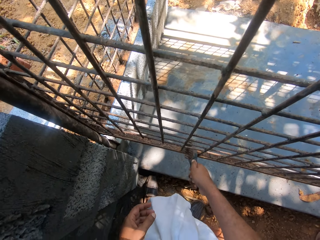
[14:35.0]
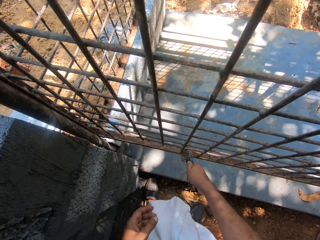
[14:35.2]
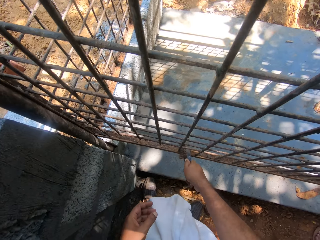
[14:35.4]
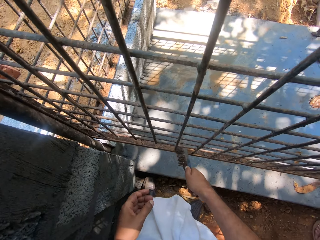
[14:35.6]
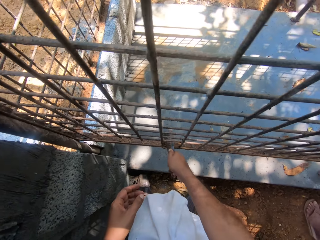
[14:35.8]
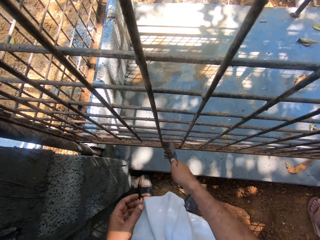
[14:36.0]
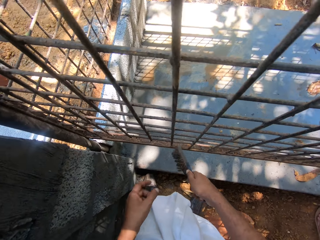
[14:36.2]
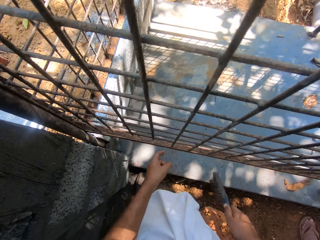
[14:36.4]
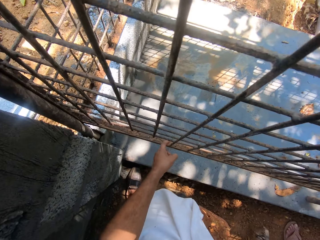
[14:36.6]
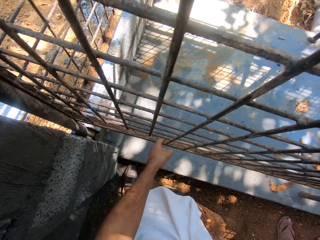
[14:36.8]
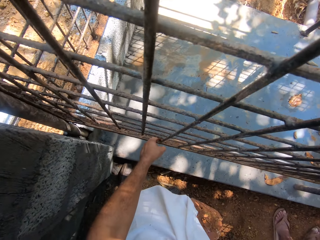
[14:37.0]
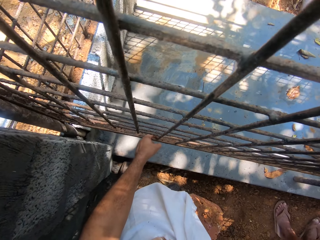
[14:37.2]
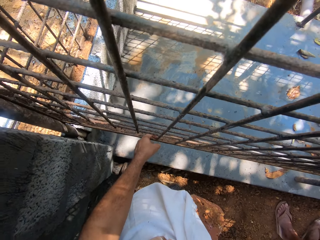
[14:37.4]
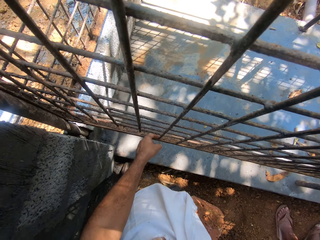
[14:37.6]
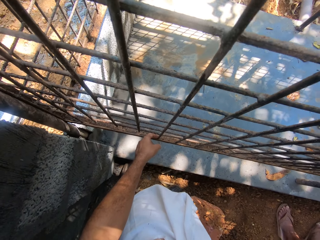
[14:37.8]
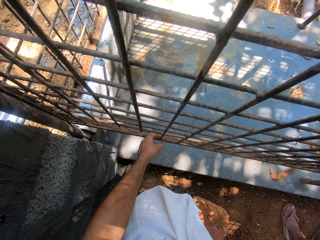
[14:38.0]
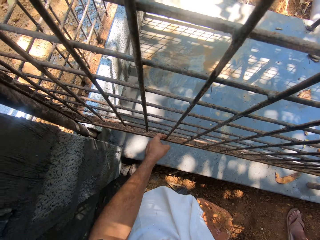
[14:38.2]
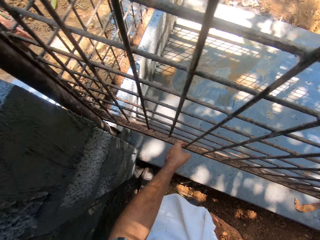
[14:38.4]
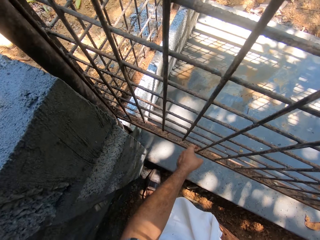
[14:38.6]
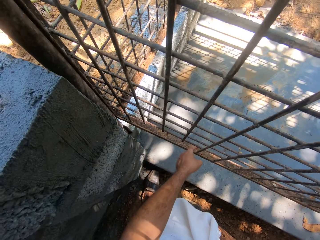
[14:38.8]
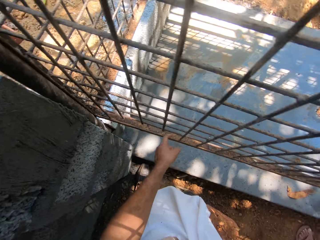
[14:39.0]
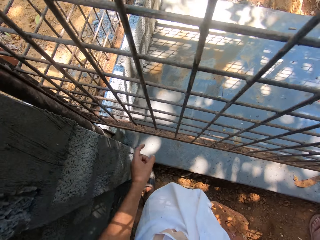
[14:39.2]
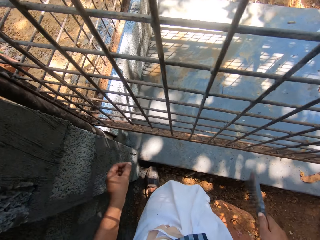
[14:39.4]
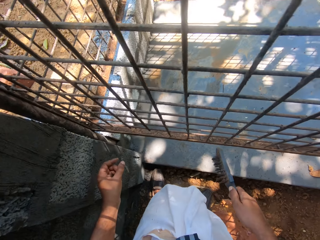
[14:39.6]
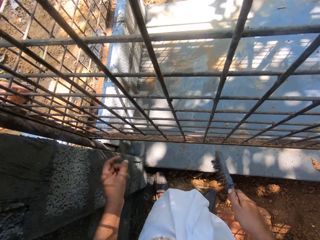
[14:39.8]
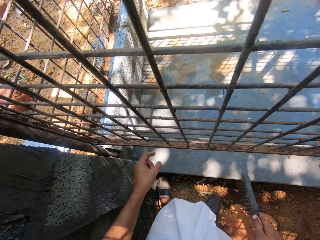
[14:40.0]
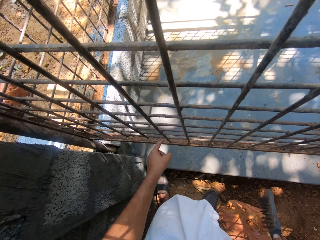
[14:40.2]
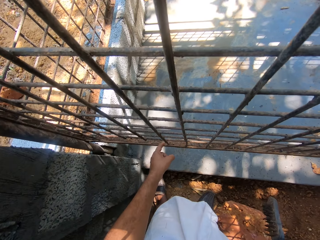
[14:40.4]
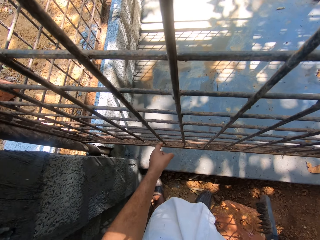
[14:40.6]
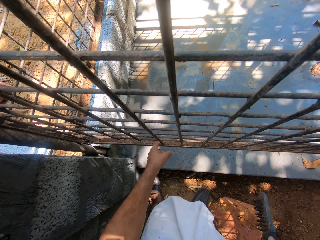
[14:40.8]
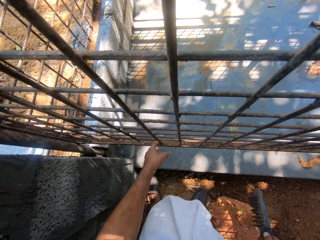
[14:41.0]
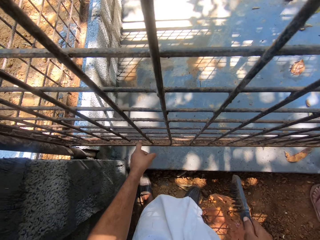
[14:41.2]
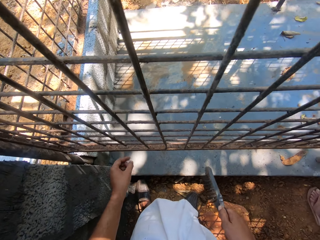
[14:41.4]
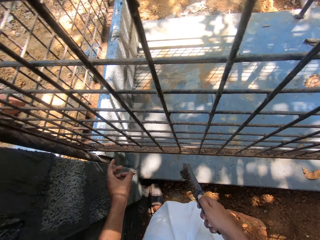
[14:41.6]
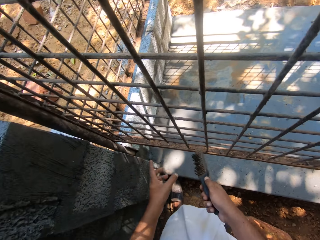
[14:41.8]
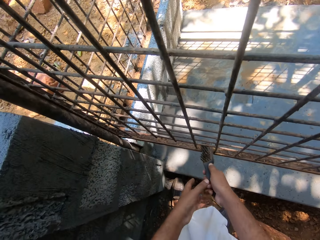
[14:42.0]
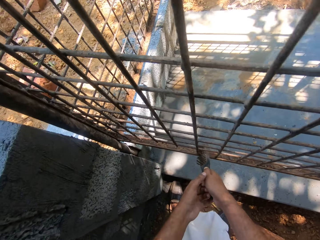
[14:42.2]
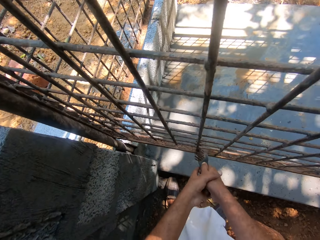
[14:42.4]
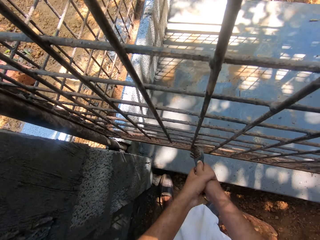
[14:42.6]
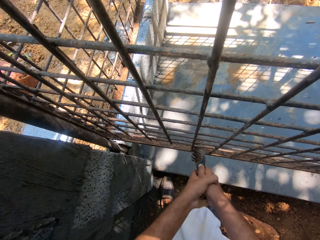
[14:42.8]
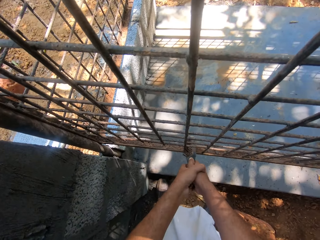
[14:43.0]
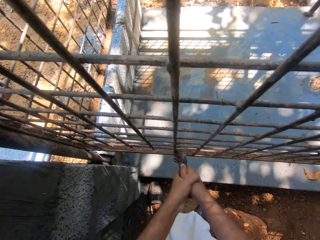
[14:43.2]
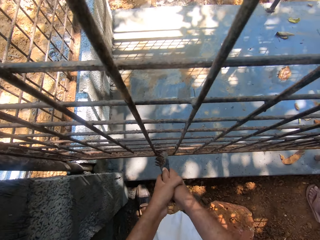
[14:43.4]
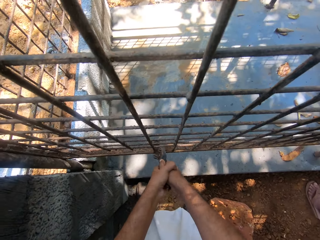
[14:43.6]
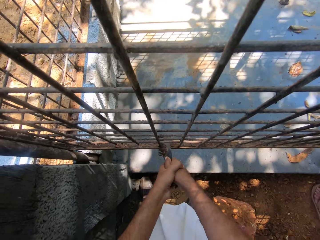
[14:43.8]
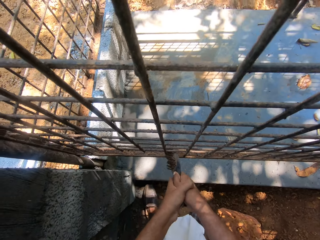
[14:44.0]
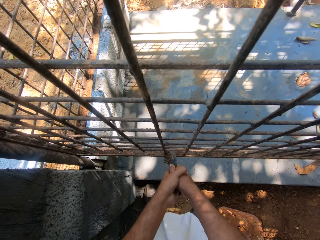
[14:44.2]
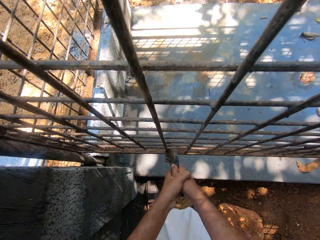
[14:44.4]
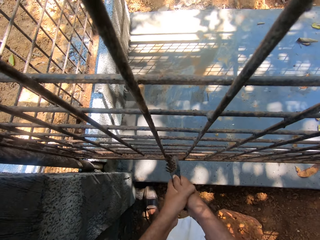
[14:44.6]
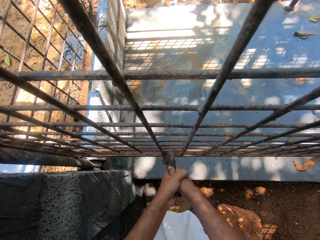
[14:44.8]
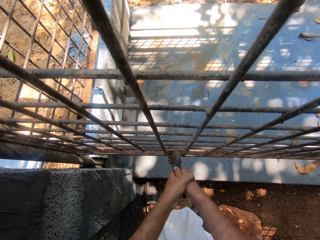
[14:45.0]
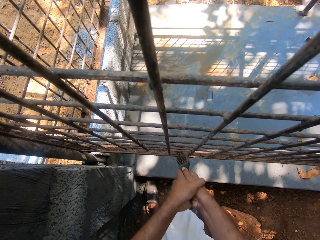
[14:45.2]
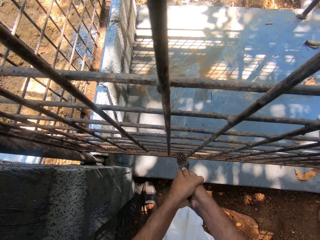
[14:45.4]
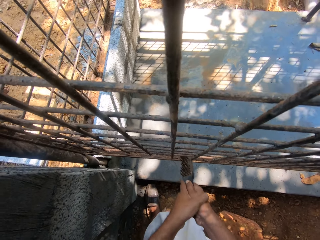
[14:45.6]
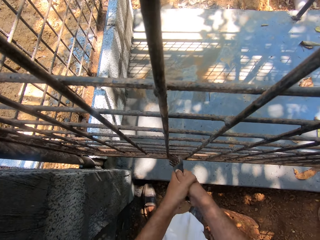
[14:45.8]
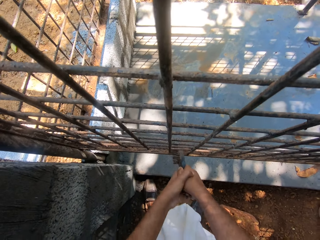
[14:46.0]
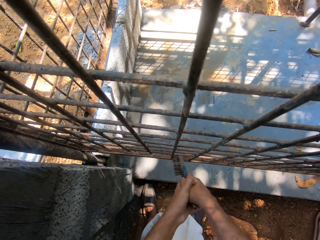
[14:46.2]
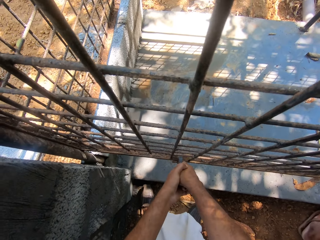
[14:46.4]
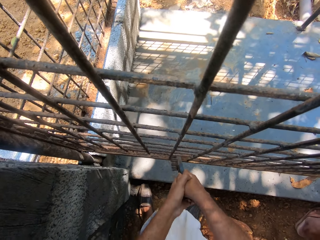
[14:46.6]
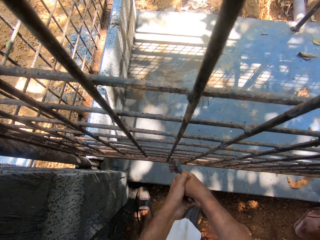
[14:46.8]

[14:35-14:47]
The camera wearer looks around. They hold wire mesh with a hand. They polish a cage with a brush.

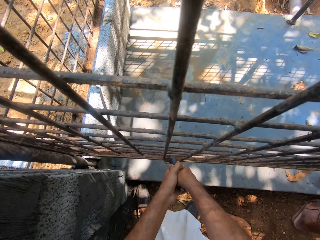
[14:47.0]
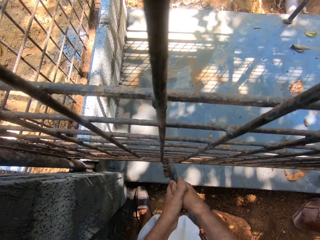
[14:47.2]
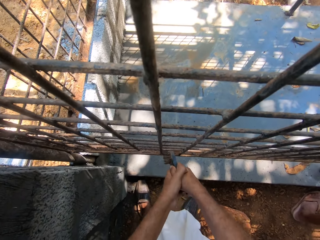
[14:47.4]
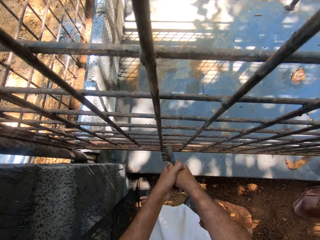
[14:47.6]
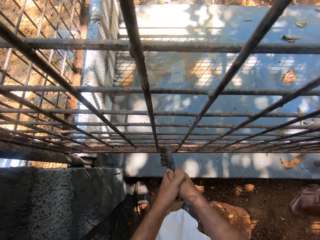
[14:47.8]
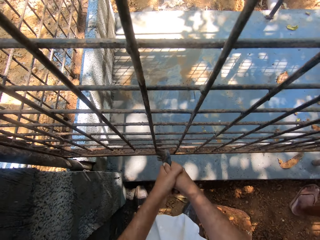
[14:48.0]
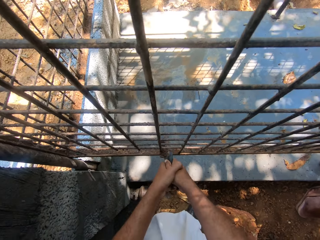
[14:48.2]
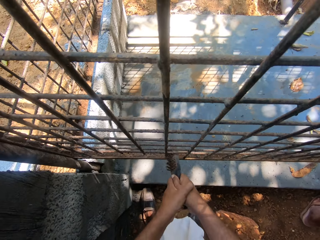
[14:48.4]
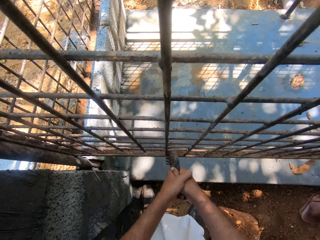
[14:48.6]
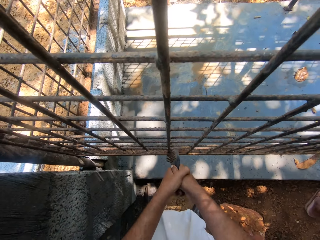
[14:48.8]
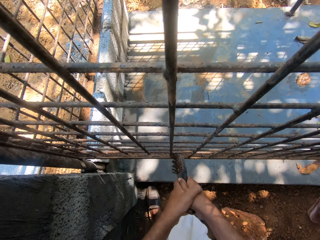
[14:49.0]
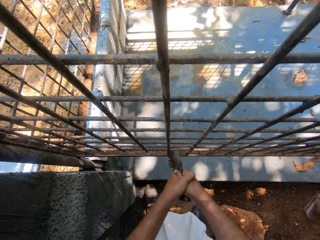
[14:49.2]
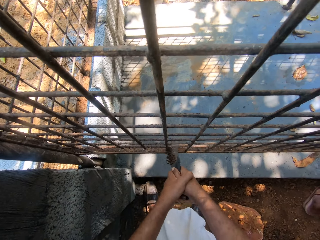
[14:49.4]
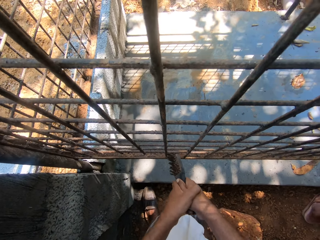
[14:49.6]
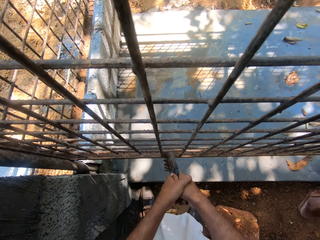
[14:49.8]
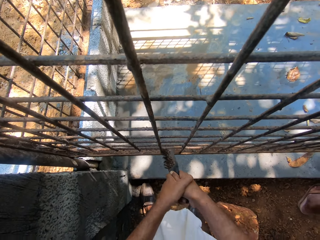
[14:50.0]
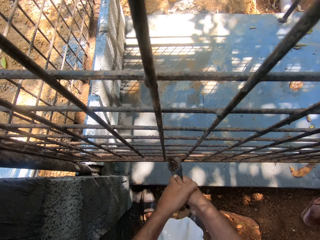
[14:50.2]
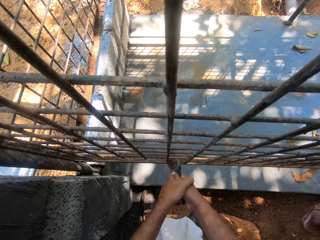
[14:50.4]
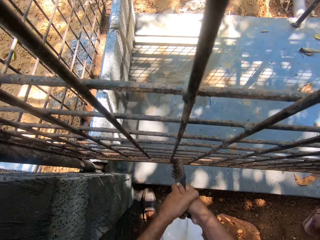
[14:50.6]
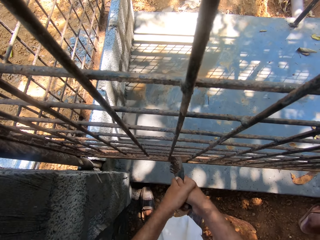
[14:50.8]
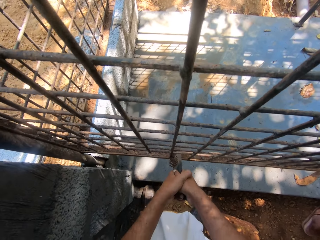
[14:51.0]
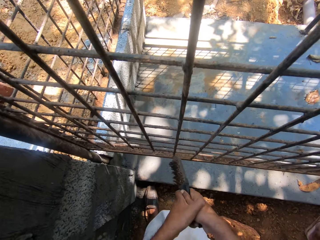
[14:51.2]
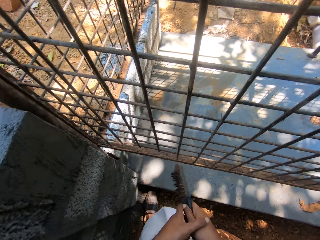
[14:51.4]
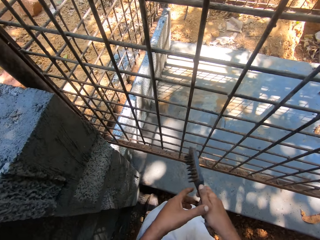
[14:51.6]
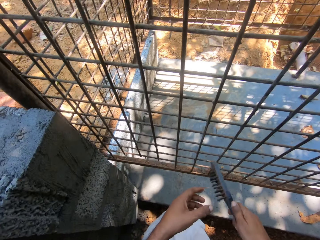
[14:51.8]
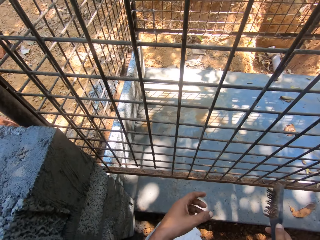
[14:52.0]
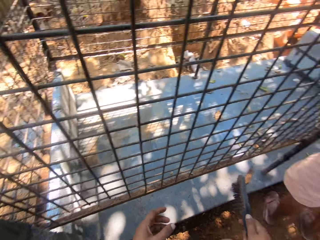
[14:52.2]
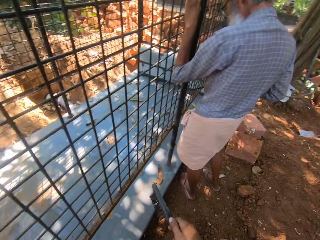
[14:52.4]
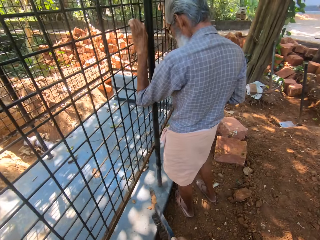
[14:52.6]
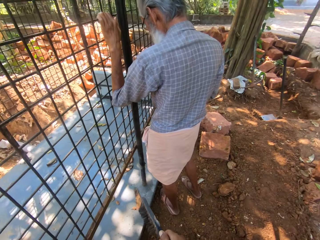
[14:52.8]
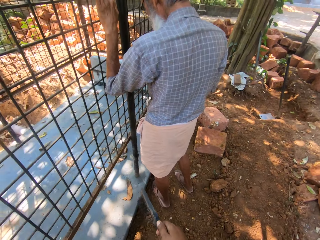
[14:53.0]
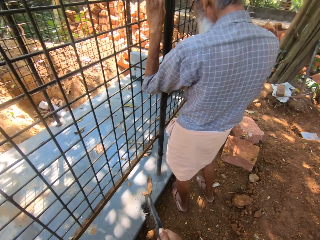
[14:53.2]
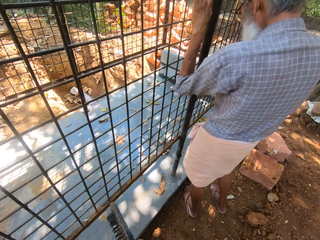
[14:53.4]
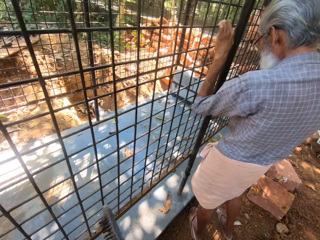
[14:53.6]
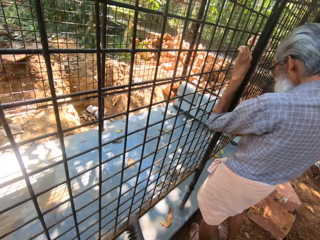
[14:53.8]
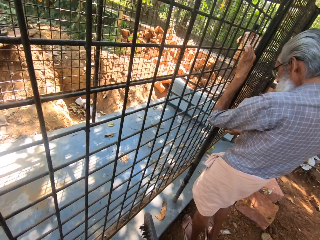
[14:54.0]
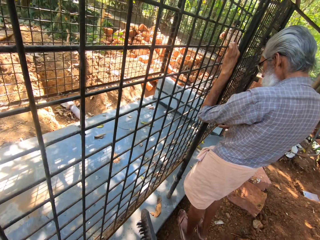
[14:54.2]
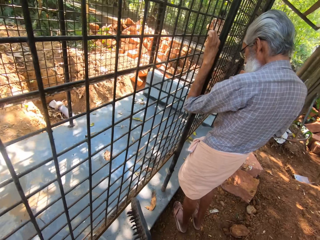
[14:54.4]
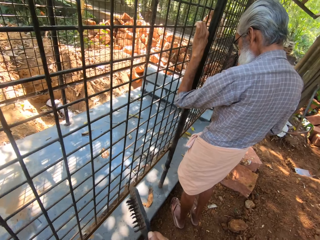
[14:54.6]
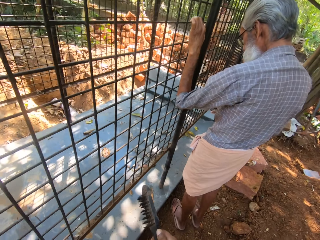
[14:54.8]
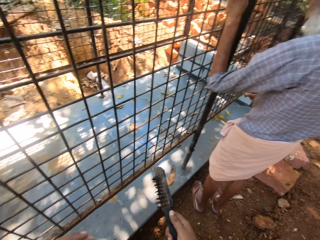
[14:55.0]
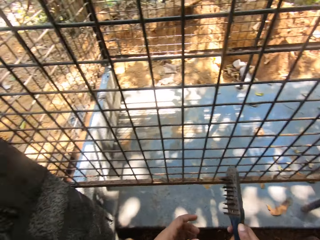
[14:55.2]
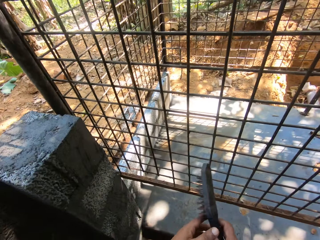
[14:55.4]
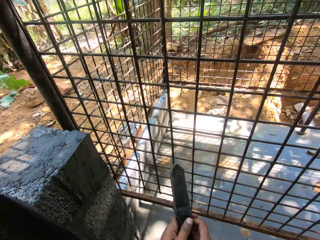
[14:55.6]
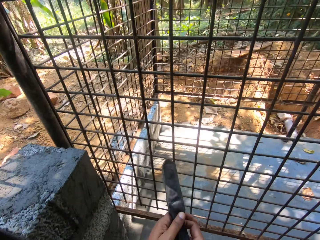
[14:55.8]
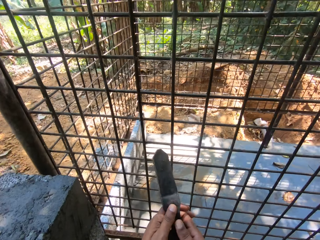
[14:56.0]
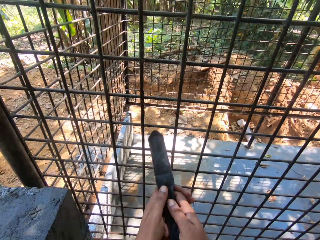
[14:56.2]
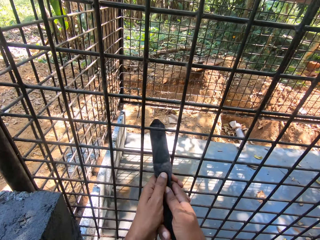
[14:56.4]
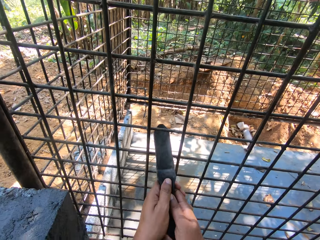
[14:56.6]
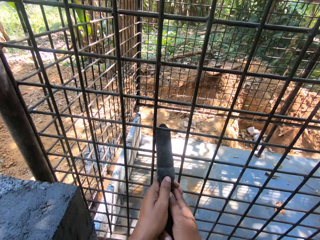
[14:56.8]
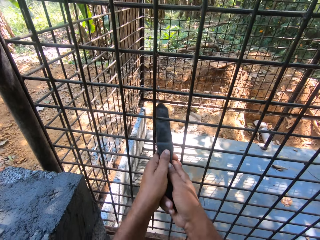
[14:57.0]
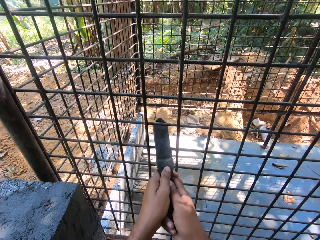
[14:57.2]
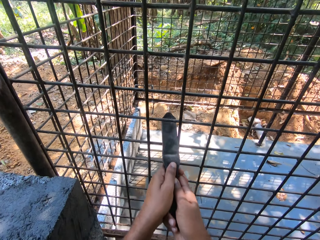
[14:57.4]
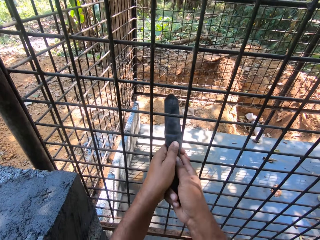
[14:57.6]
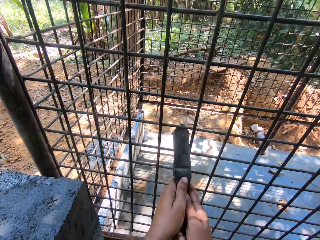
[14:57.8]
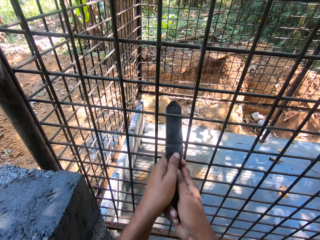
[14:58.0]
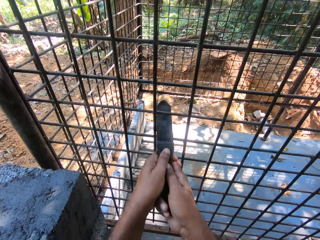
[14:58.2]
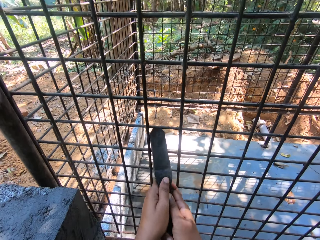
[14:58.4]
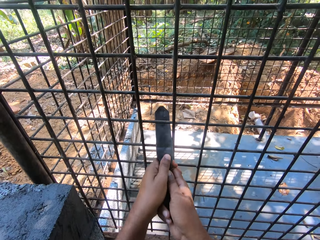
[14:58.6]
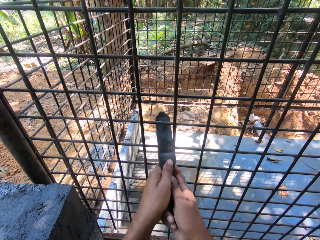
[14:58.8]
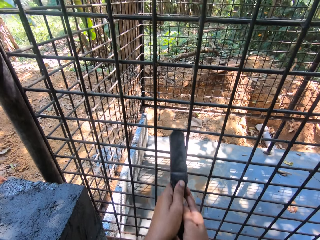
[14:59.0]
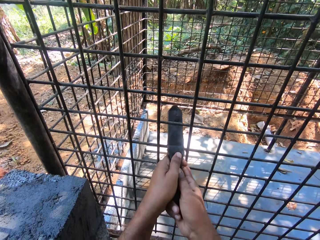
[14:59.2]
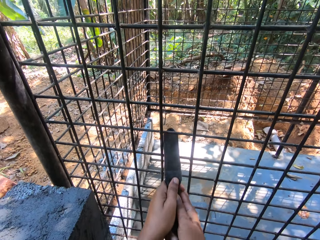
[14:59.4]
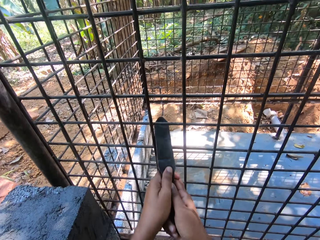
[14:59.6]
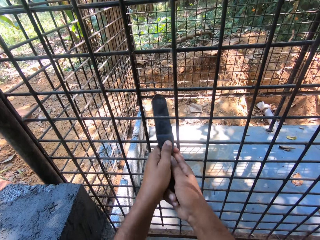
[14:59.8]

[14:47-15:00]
The camera wearer stares around. They move a brush. They interact with a man. They polish a cage with a brush.
